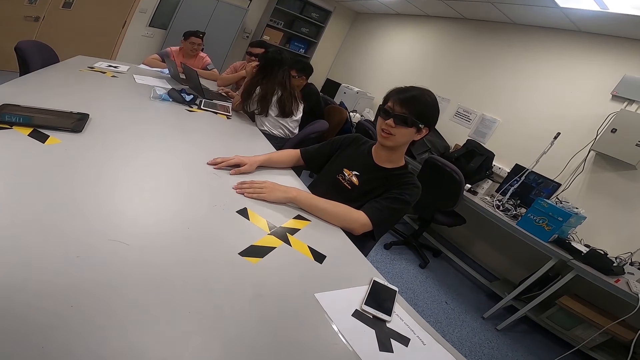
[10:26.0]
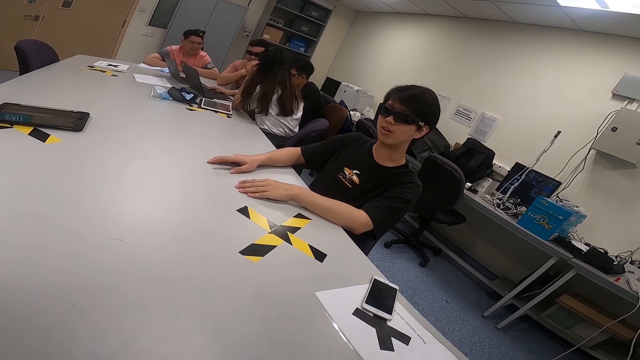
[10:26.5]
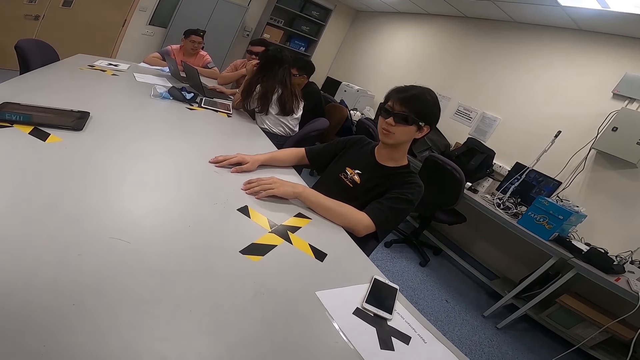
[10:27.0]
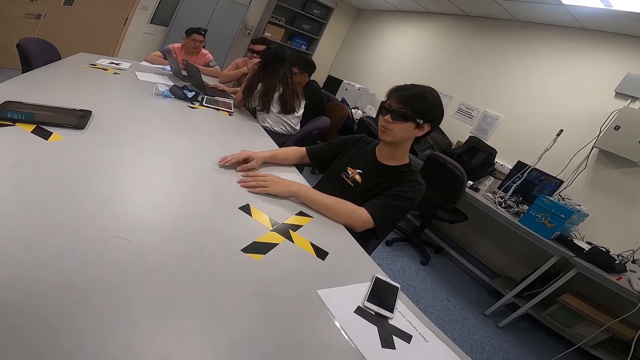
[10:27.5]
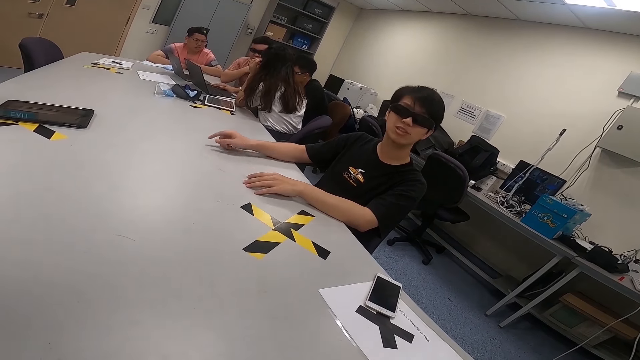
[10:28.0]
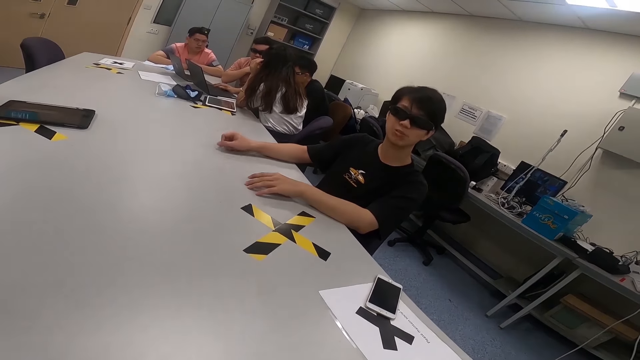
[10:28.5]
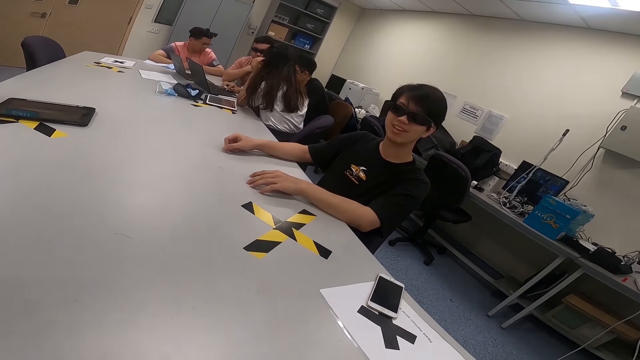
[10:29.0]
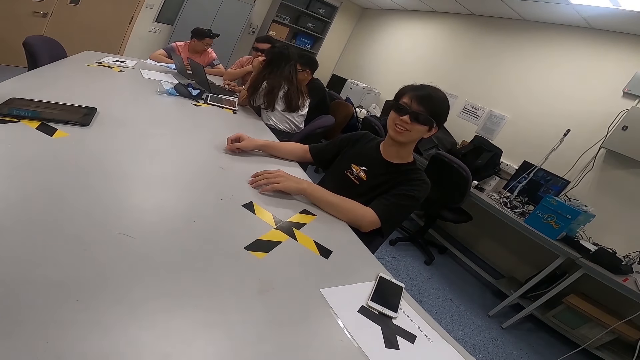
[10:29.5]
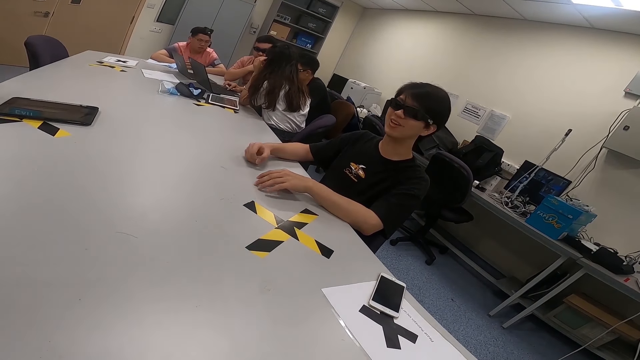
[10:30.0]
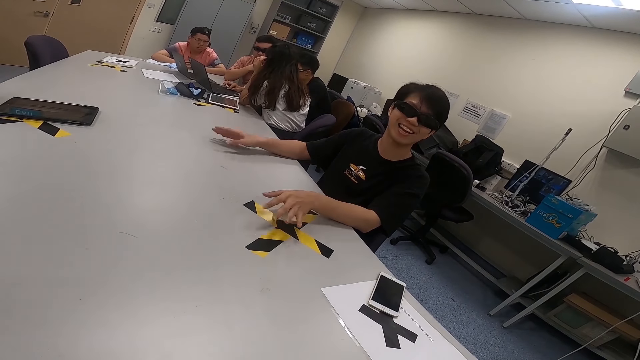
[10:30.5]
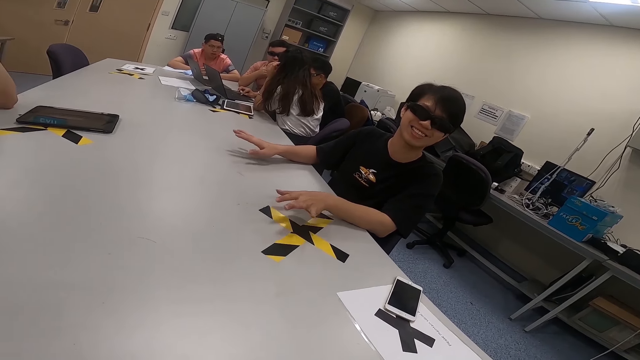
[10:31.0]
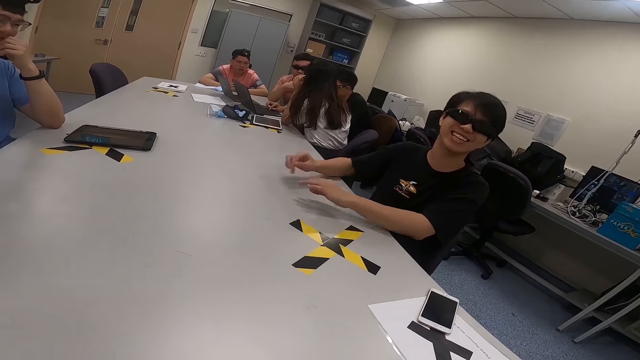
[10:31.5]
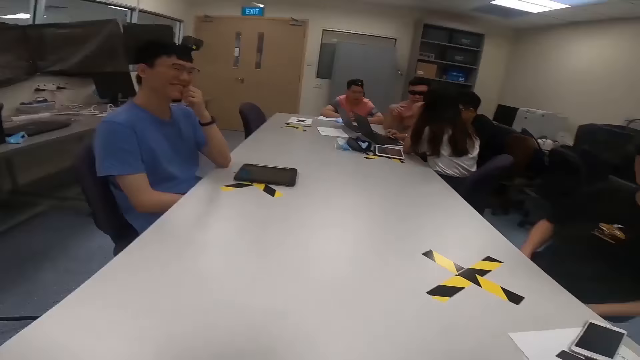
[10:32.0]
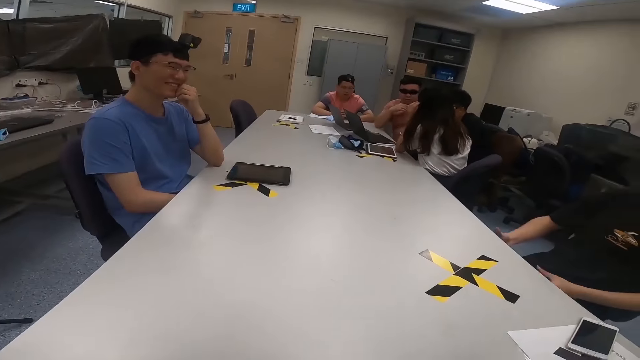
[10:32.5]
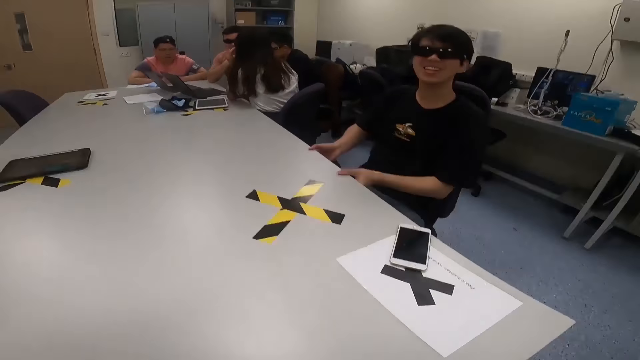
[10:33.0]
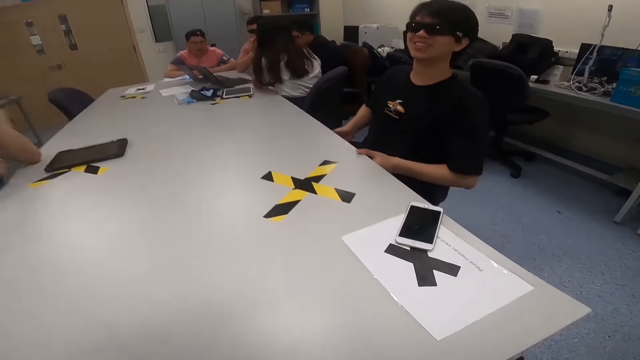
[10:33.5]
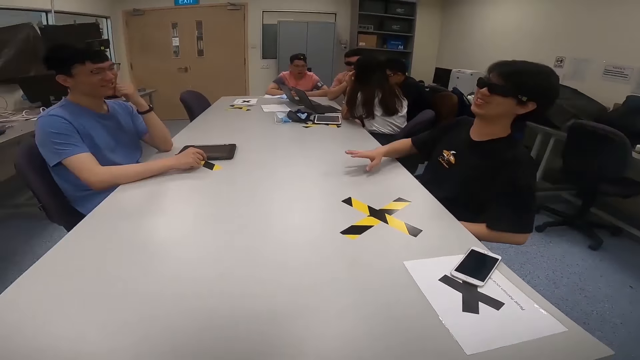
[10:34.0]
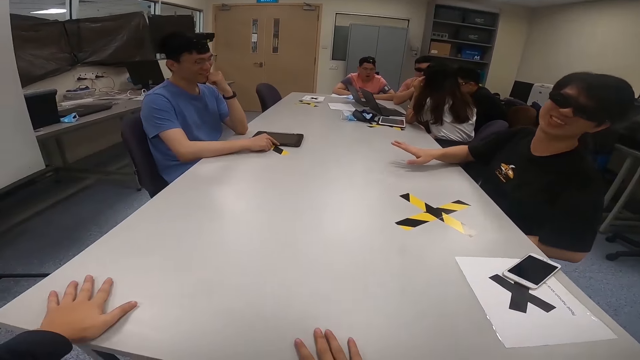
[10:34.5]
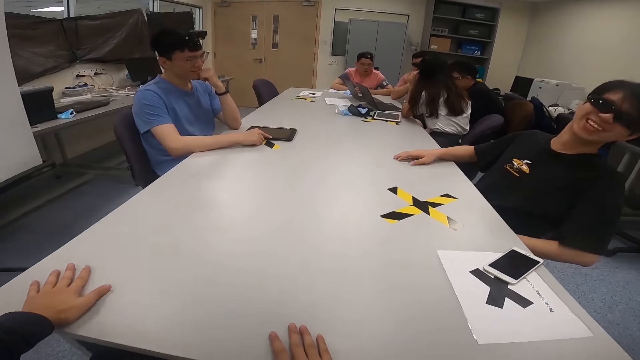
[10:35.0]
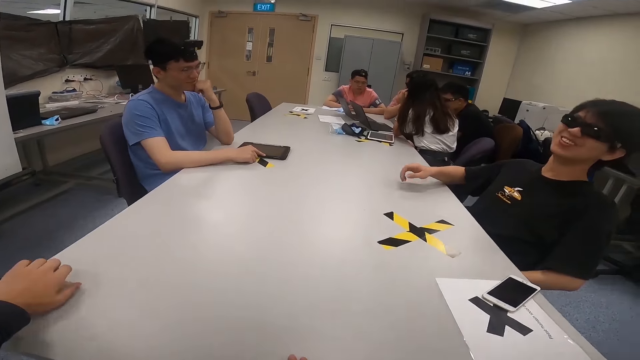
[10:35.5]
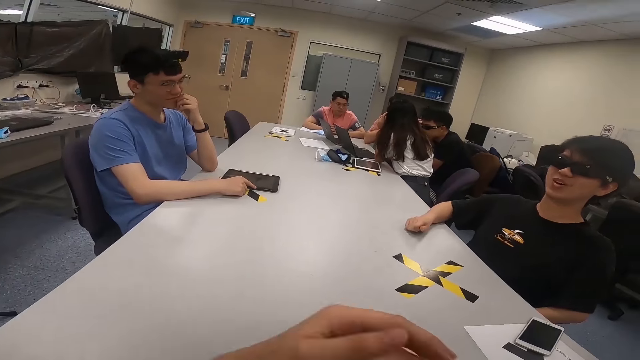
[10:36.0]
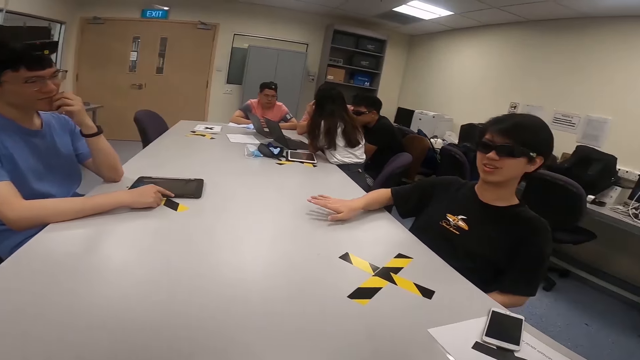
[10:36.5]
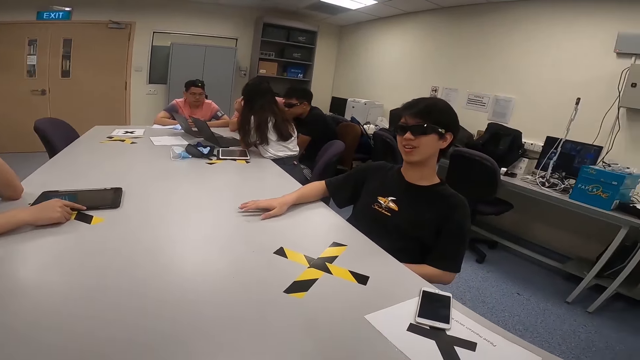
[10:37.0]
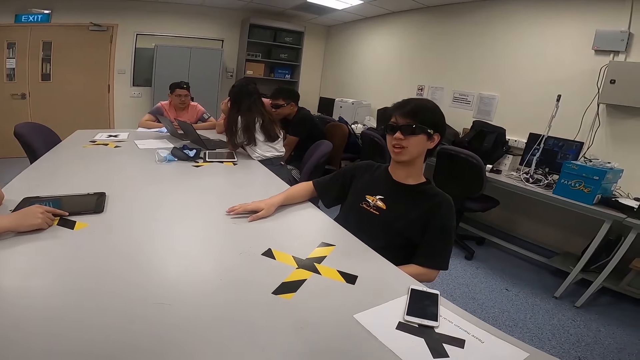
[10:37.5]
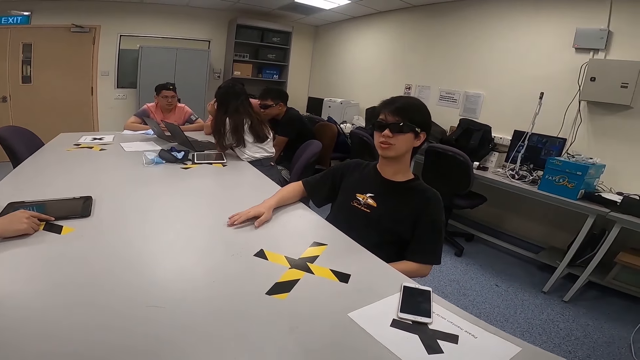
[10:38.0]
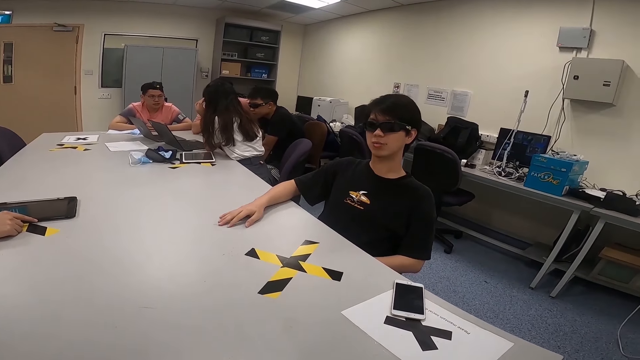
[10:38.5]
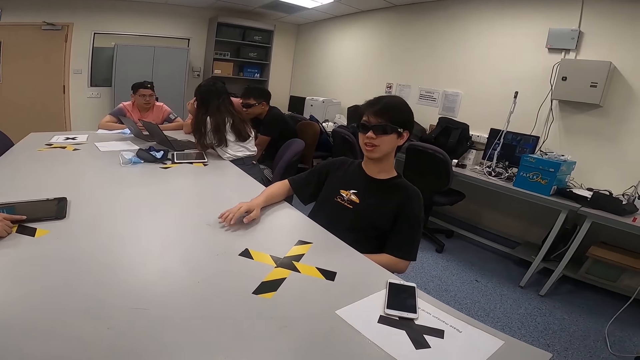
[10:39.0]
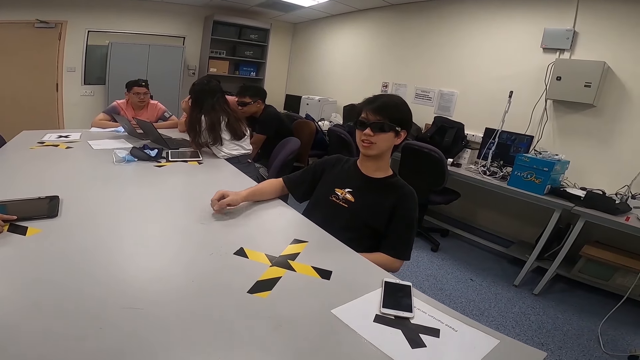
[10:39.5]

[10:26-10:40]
A man taps his hands on the table. Another man presses the laptop. A third man looks to his left. The first man waves his hands on the table. The camera wearer looks at a fourth man. The first man pulls himself towards the table. A fifth man moves his hands. The second man removes his hand on the laptop. The camera wearer looks at the first man. He looks at the fourth man. Another man touches his chin. The fourth man puts his hands on the table. The camera wearer puts his hands on the table. The first man moves his hands on the table. The camera wearer looks at the first man.

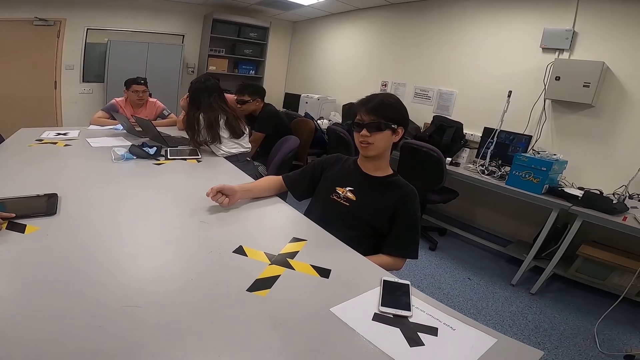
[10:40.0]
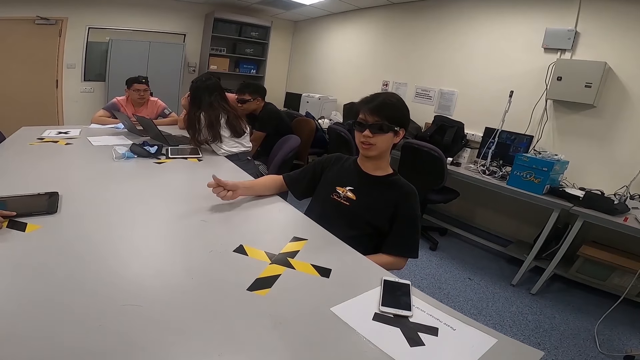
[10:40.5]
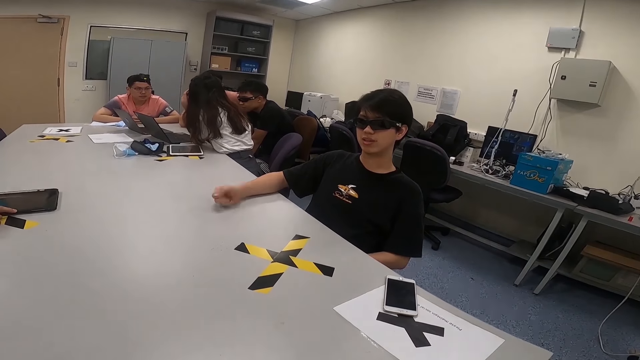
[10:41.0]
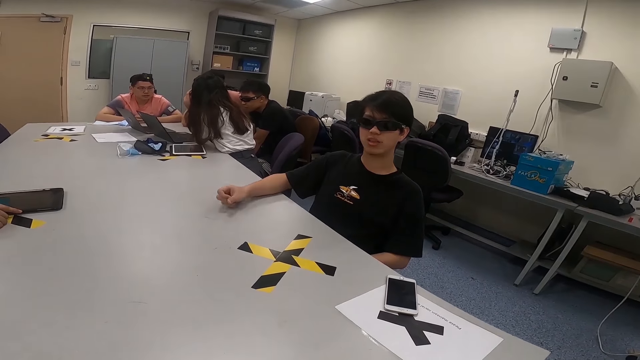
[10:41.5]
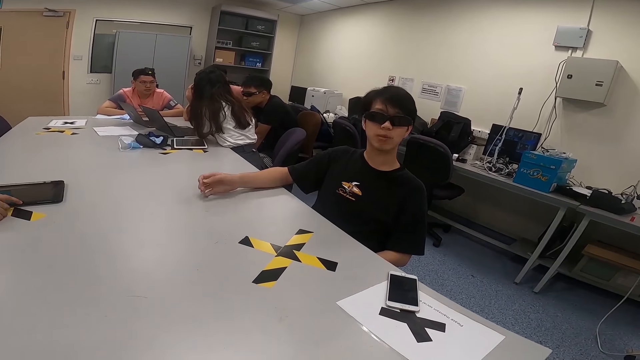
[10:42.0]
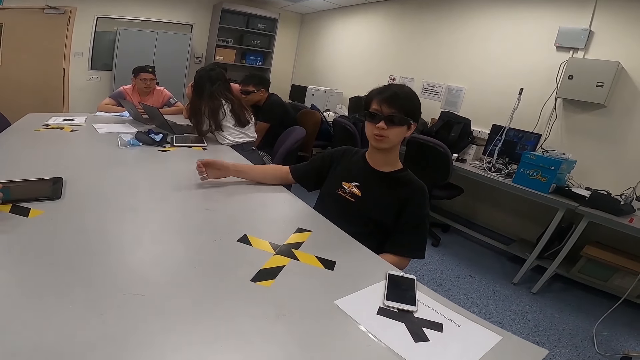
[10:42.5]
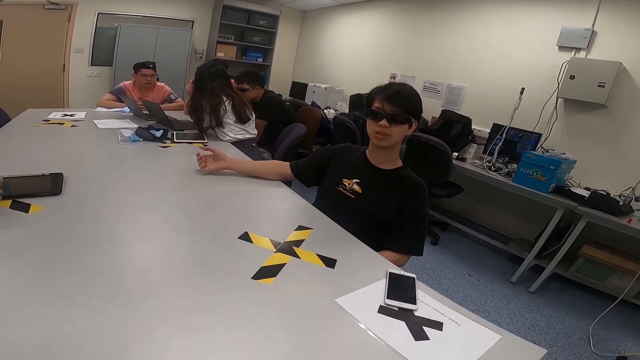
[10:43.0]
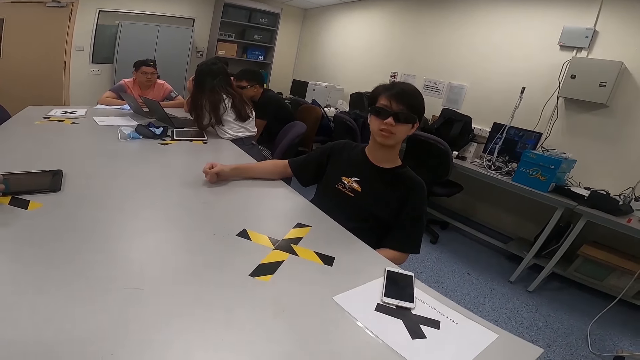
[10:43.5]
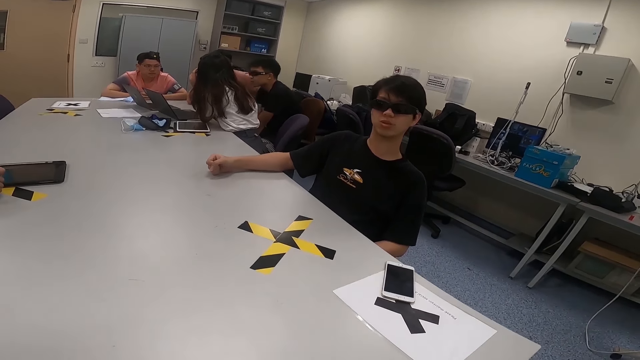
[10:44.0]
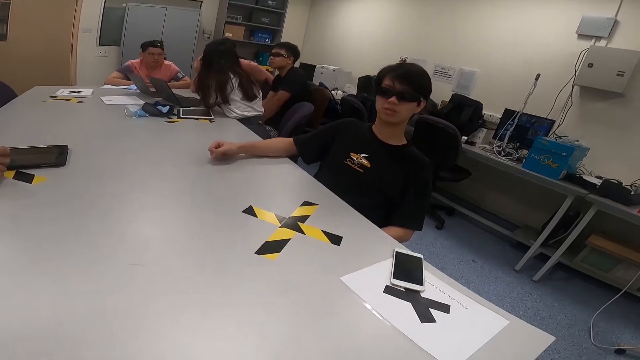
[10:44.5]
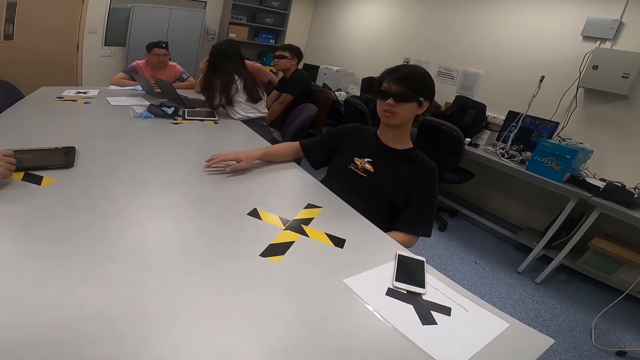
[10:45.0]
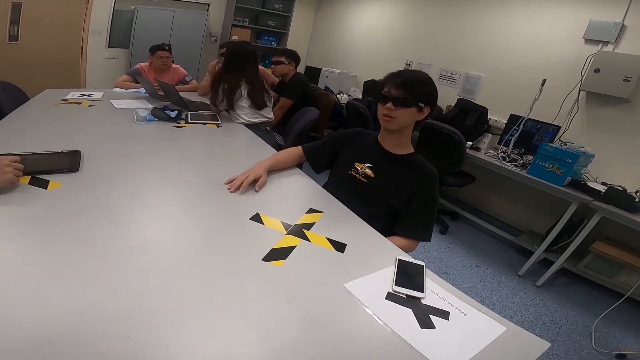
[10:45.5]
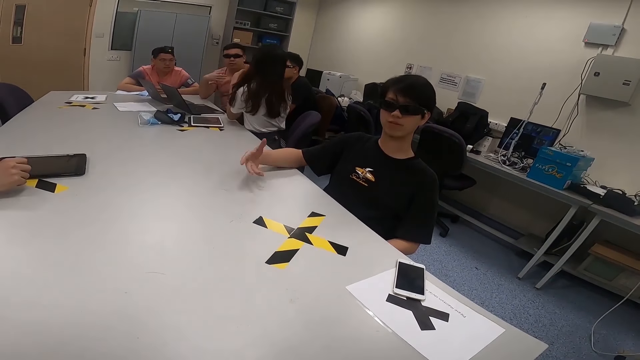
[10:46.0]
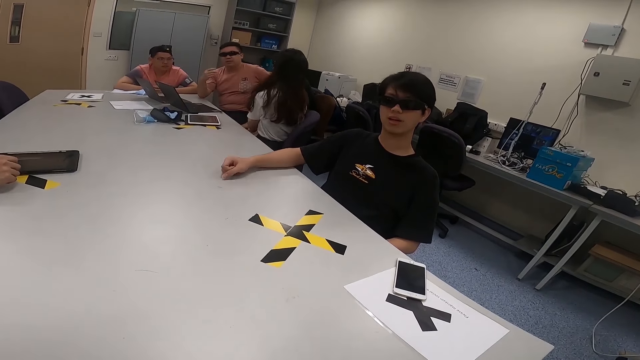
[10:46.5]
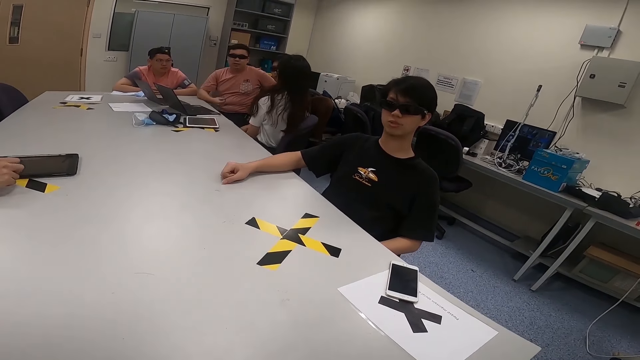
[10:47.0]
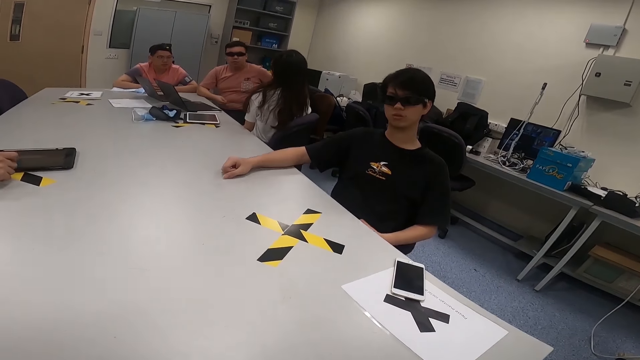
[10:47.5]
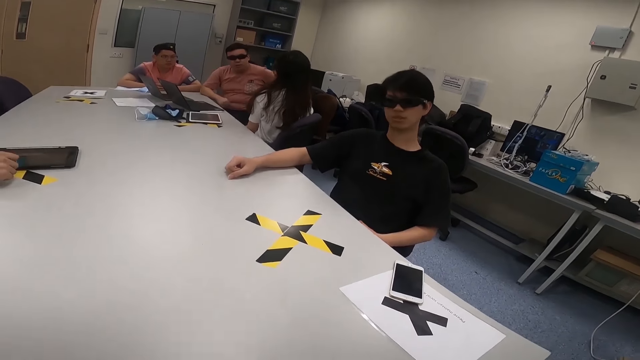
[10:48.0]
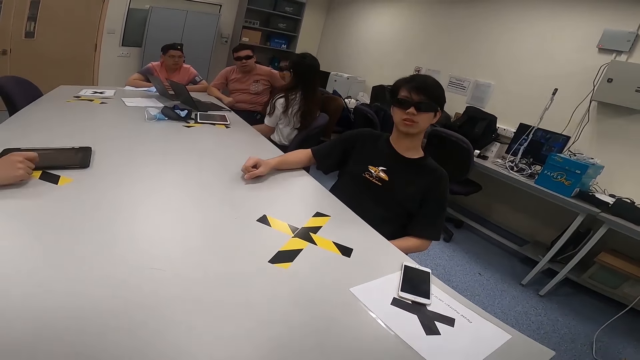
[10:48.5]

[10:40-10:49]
A man taps his hands on the table. Another man moves his fingers. A third man leans backwards. The first man waves his hands on the table. A woman leans on her chair. A fourth man moves his hands. The first man taps his hands on the table. The woman looks at a fifth man.
